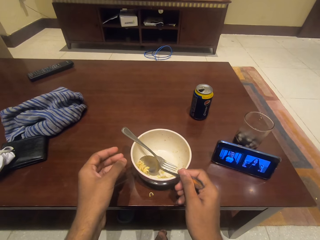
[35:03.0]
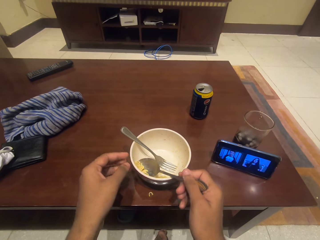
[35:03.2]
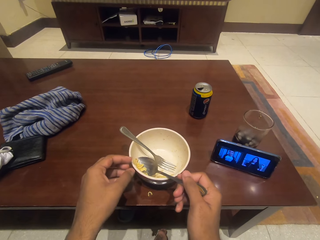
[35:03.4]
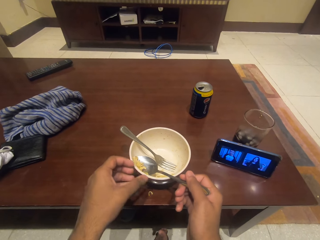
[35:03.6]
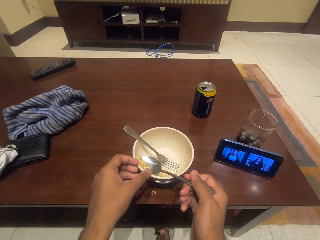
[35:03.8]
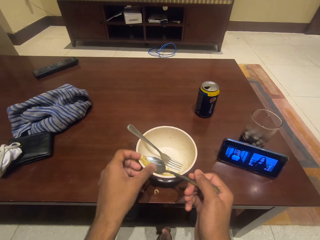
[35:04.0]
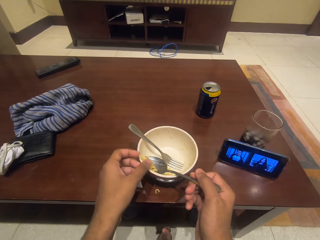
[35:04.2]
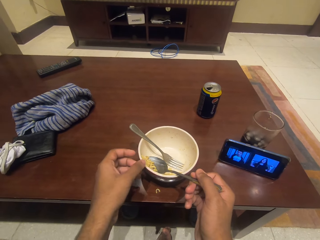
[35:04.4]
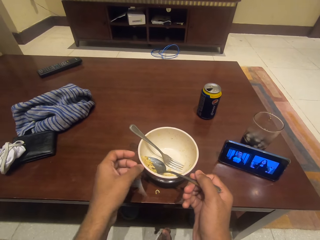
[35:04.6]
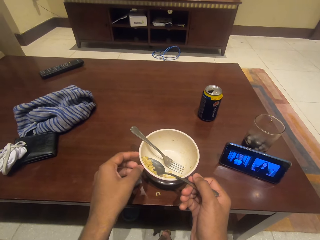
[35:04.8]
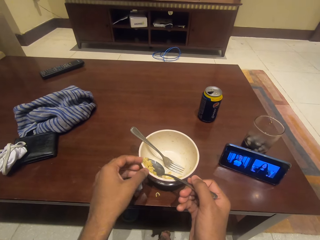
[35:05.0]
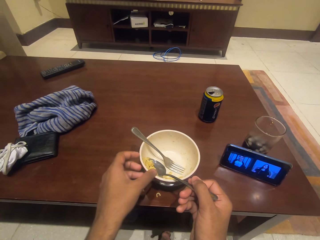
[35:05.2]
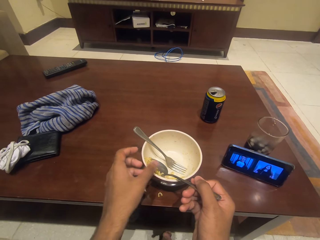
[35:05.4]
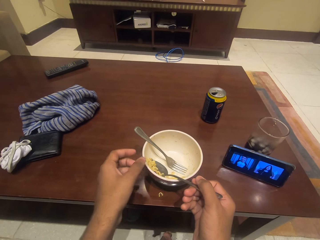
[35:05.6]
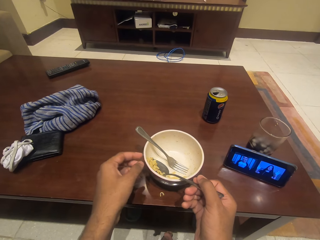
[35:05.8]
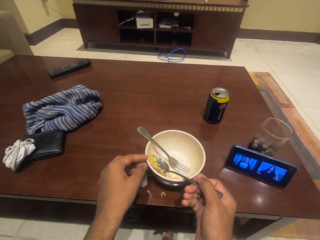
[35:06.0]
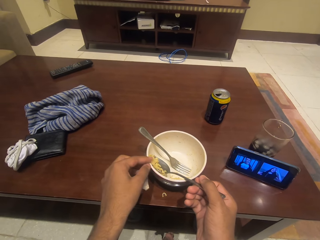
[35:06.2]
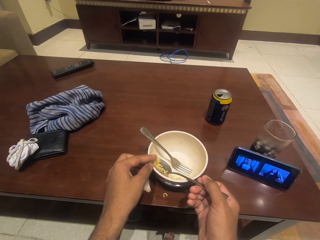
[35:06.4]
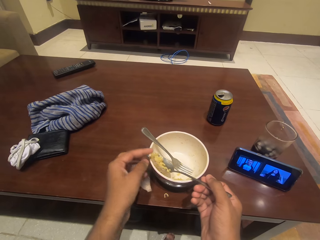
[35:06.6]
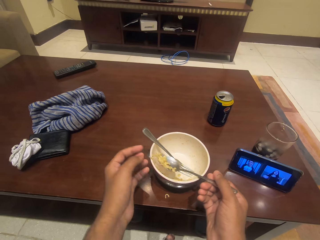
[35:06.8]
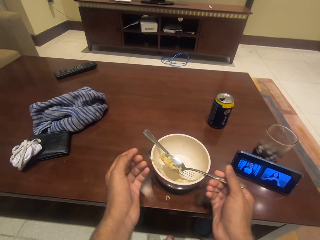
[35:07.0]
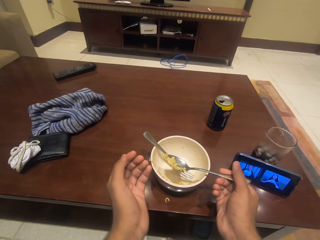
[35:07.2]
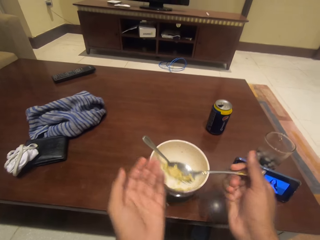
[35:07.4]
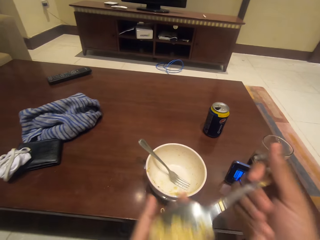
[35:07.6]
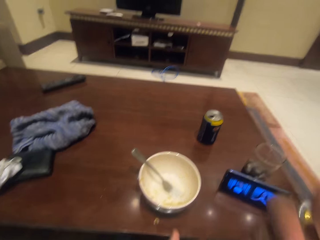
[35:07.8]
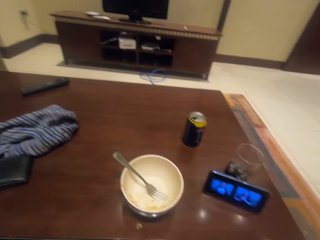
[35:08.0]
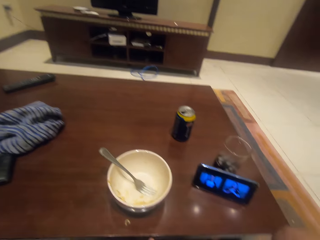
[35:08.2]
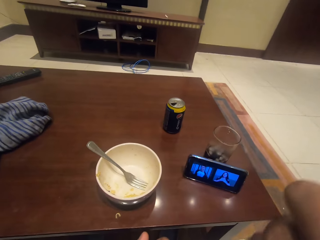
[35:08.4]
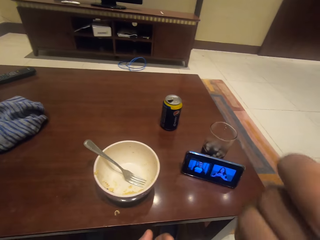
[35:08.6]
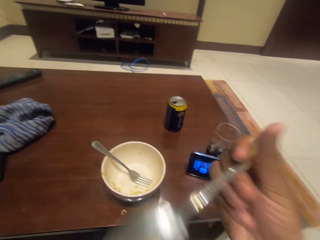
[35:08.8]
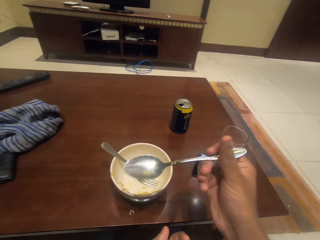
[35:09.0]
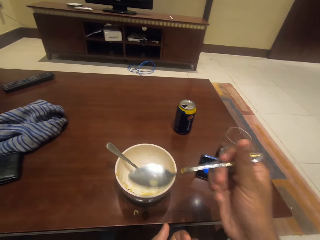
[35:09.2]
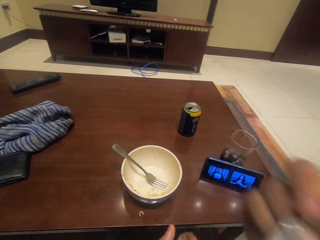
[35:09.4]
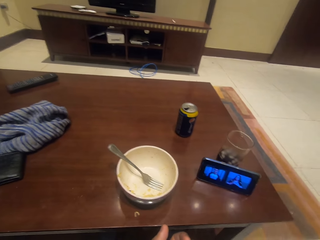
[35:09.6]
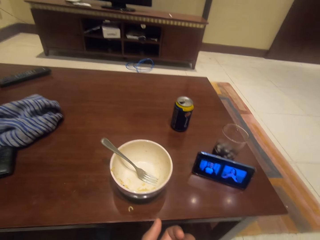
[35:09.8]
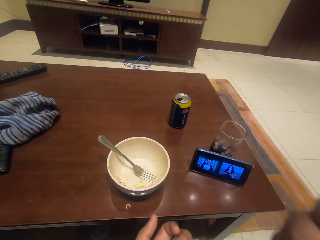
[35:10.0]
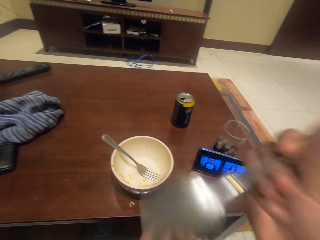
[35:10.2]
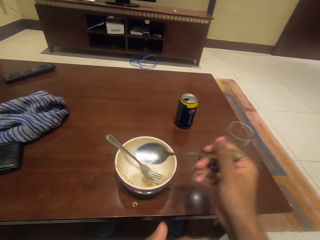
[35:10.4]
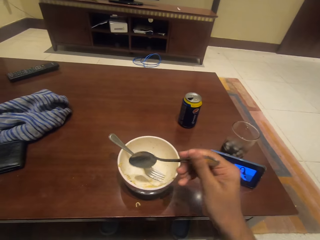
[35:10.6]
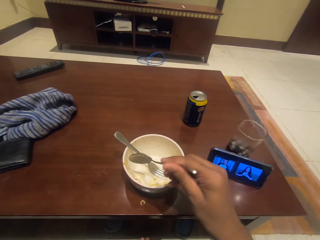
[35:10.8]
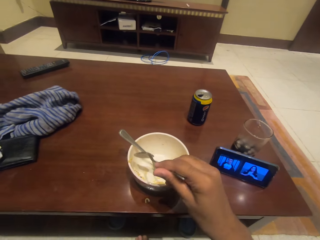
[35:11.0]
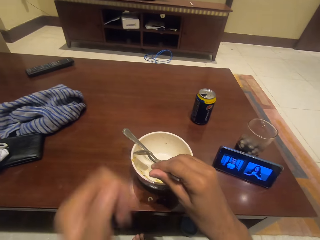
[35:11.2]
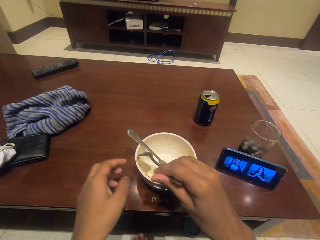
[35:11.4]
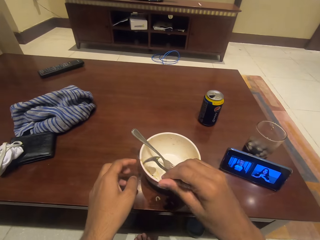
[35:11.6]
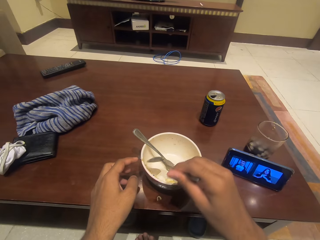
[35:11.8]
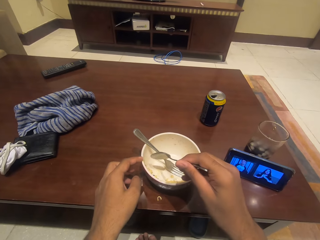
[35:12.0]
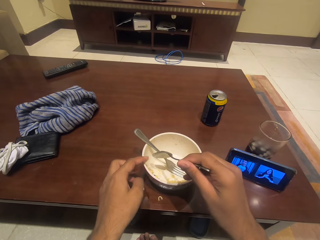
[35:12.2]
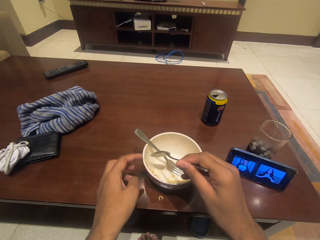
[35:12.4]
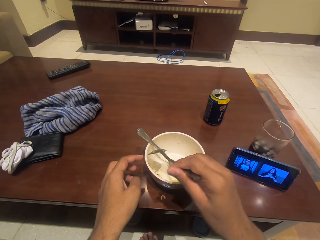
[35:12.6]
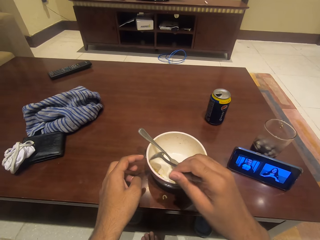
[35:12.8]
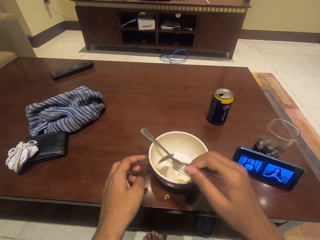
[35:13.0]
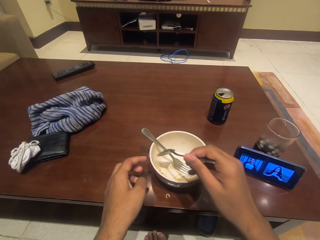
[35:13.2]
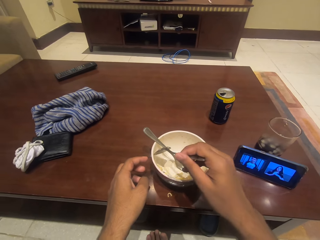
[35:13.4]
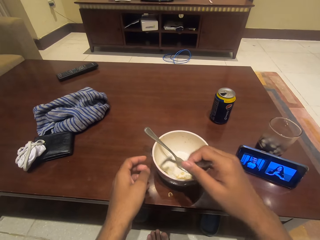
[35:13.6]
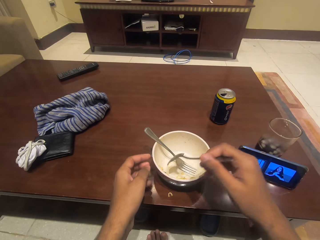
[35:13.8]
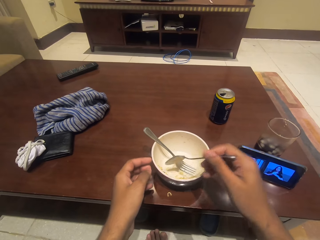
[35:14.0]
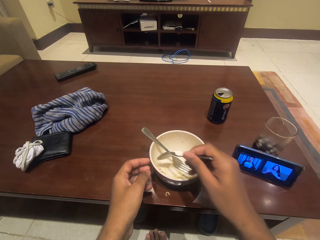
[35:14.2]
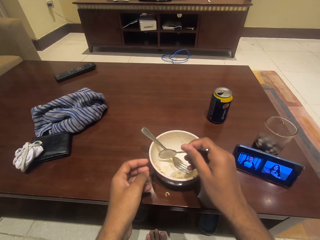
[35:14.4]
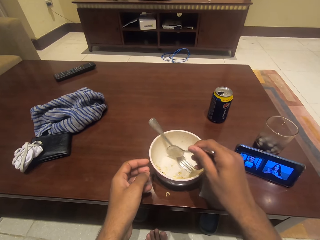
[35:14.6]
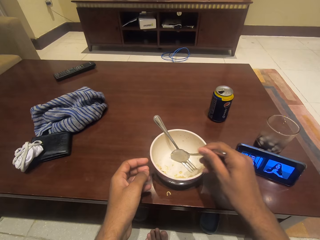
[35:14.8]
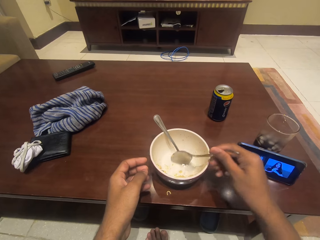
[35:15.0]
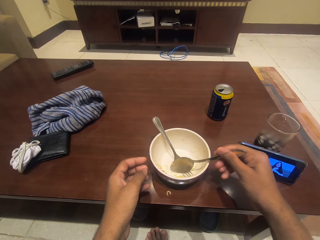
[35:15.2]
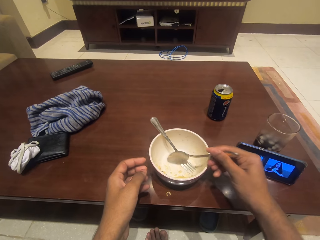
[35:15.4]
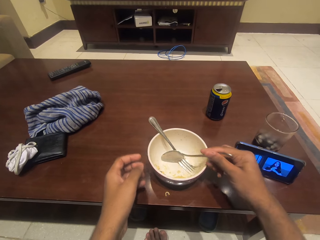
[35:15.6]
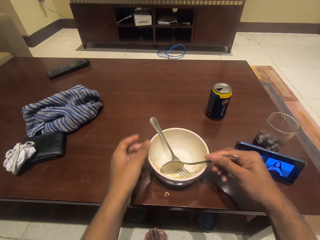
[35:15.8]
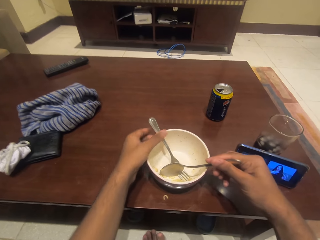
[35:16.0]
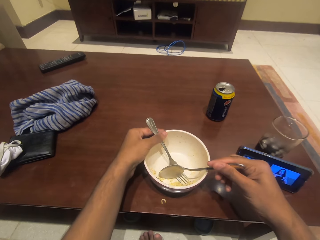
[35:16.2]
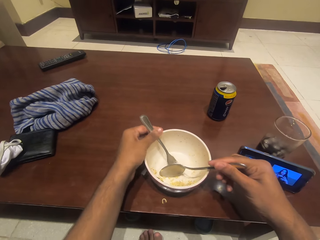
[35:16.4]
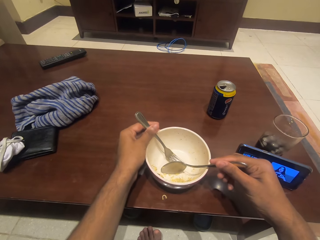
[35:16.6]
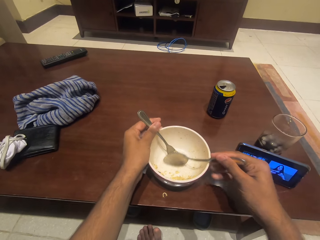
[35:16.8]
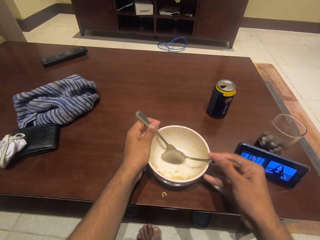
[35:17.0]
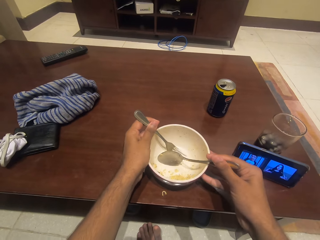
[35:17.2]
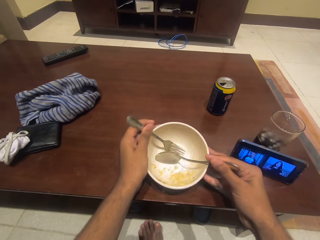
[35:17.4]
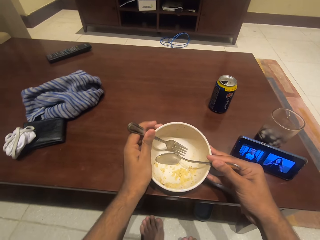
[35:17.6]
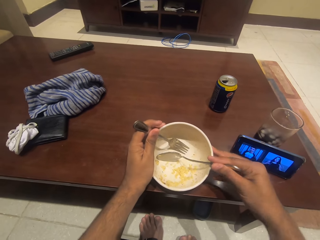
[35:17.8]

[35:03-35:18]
The camera wearer scoops the noodles with the spoon. They eat the noodles. They gather the noodles together.

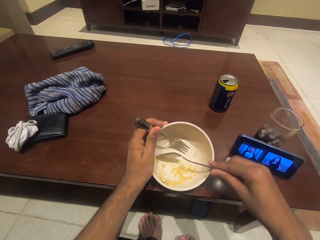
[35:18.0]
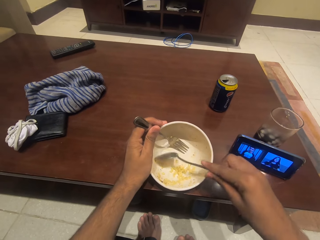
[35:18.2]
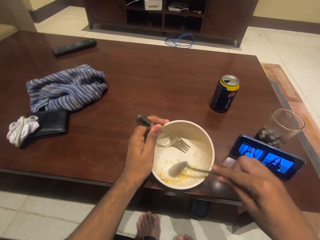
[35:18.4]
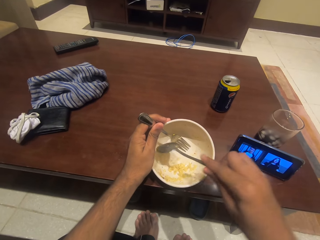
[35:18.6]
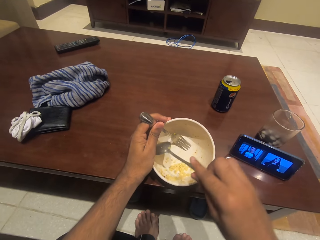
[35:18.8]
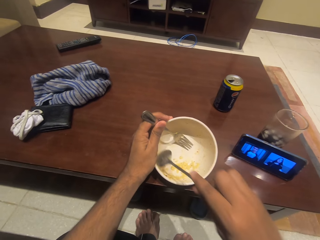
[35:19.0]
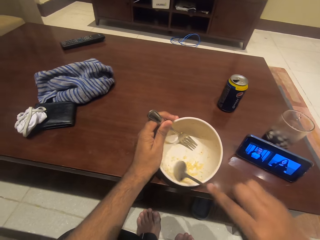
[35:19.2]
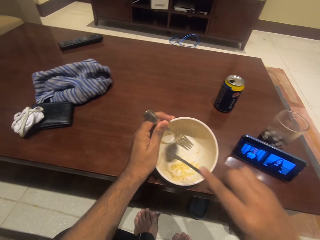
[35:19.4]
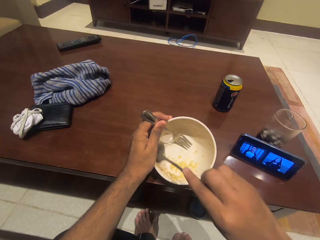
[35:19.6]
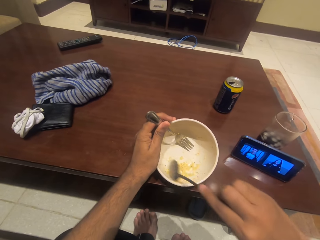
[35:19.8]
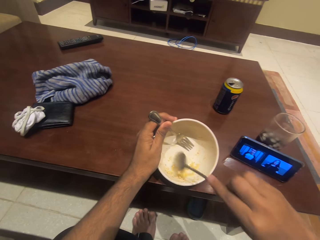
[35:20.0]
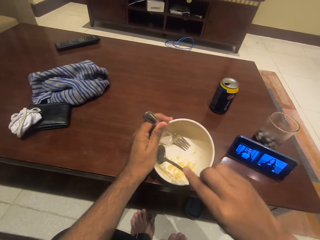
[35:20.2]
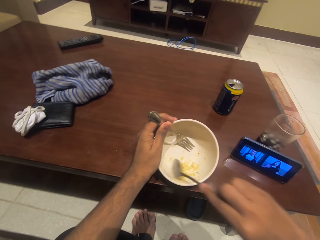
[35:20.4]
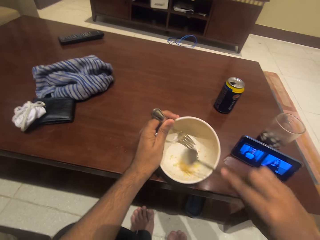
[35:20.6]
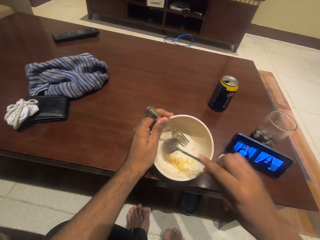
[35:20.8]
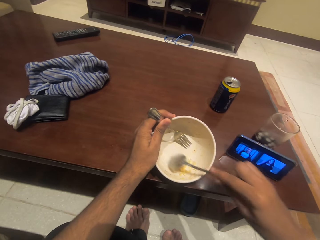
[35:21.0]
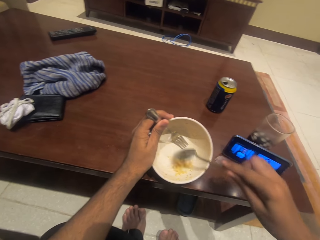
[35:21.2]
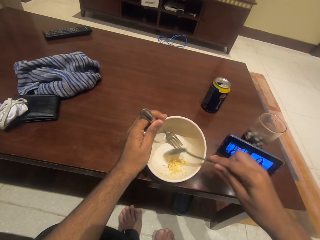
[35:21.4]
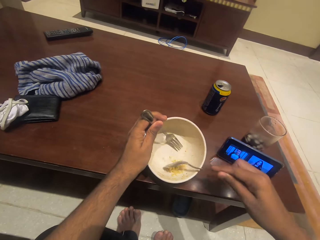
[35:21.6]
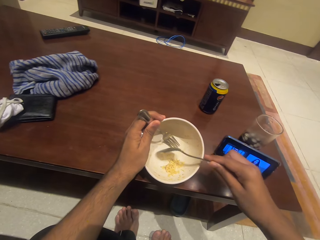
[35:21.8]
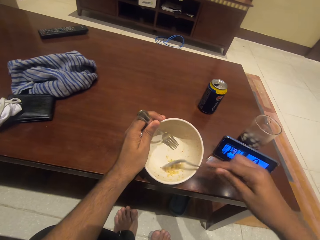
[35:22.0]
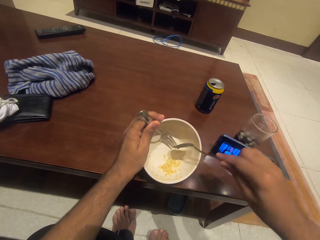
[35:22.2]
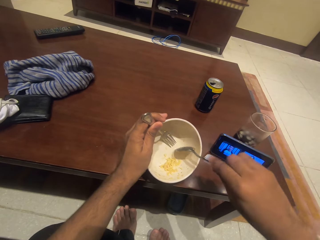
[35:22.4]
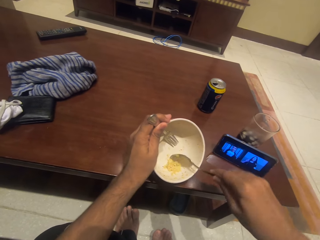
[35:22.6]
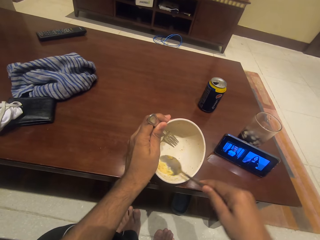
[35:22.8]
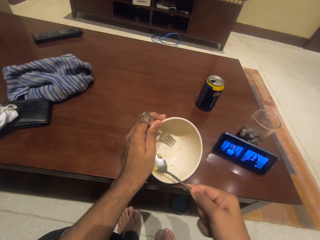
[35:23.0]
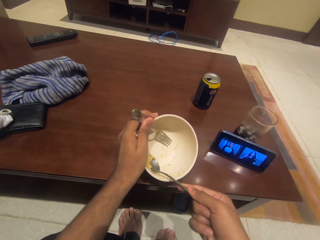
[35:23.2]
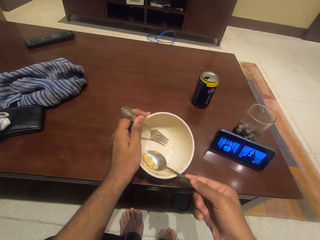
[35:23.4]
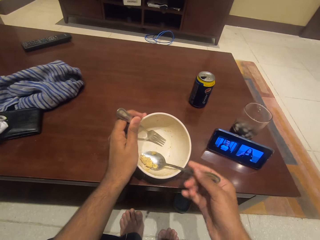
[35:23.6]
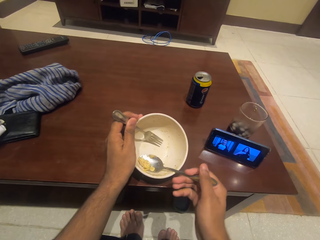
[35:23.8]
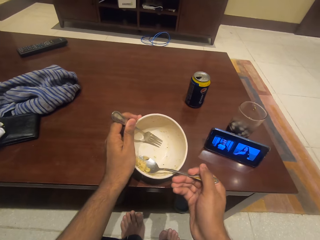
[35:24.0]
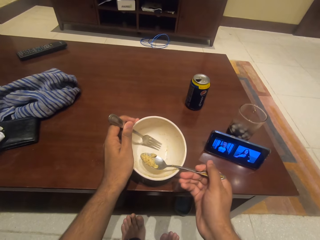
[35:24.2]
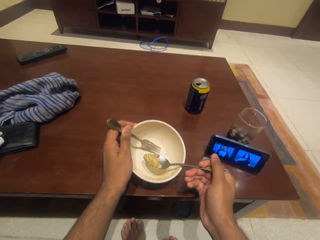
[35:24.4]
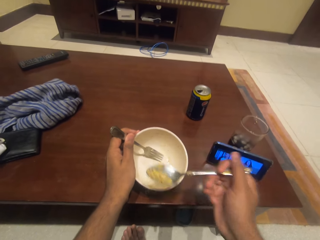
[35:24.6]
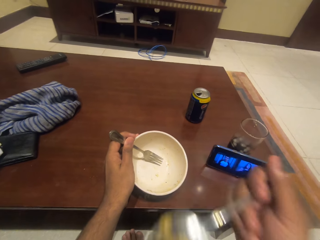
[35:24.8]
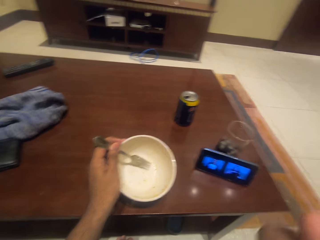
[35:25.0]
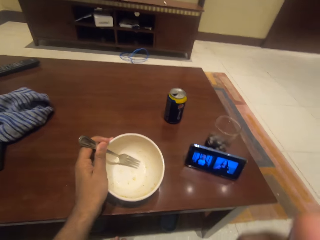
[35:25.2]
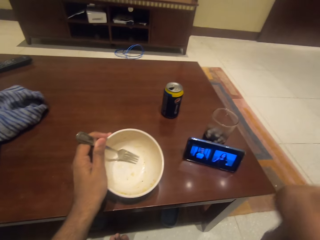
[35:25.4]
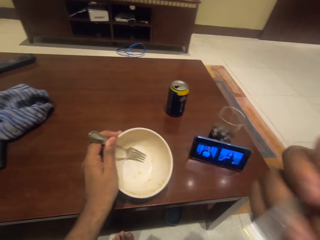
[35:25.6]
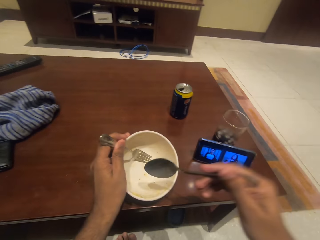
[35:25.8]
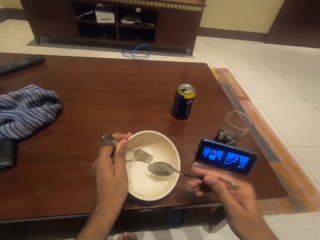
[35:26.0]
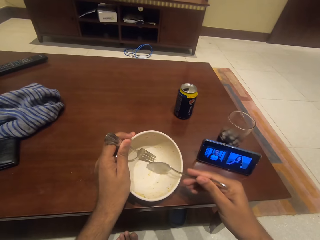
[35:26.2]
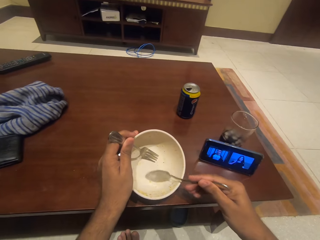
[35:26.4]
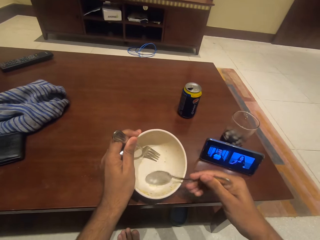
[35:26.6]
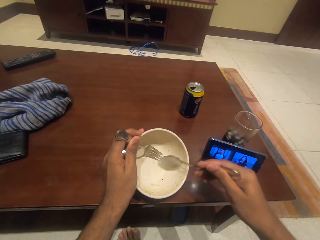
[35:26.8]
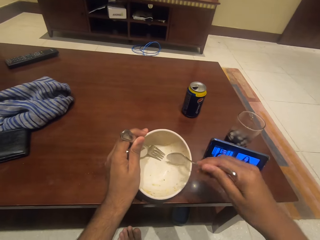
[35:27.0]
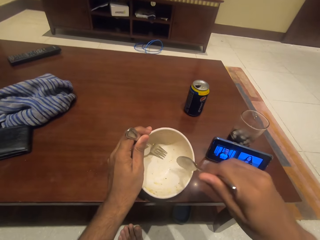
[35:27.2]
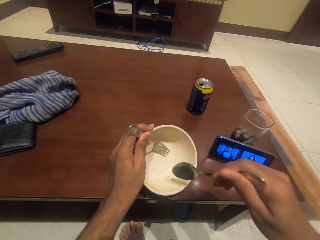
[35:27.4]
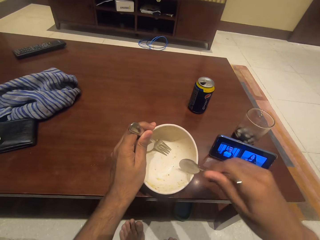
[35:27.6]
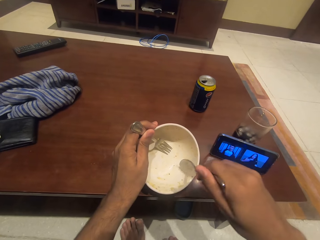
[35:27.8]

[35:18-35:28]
The camera wearer scoops the noodles with the spoon. They eat the noodles.
